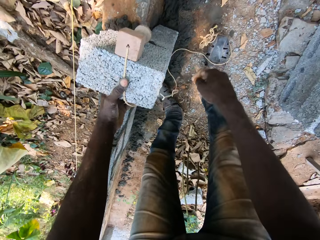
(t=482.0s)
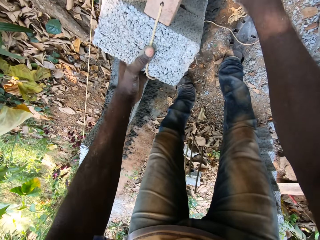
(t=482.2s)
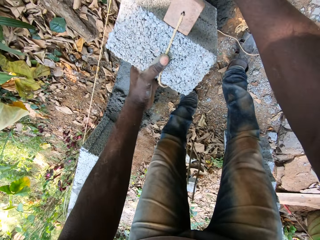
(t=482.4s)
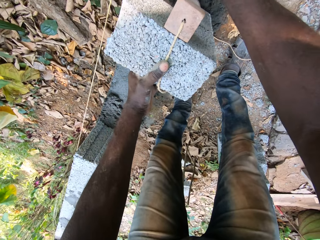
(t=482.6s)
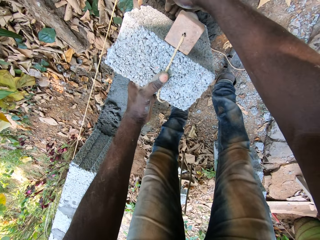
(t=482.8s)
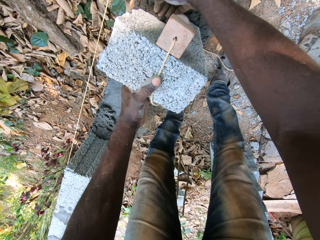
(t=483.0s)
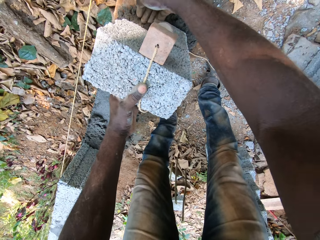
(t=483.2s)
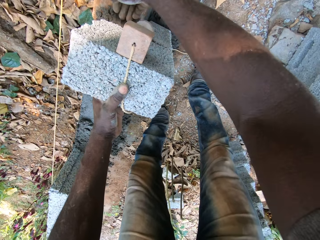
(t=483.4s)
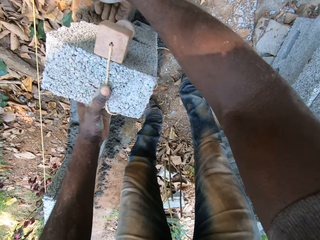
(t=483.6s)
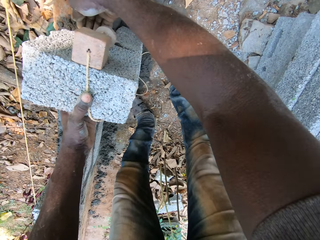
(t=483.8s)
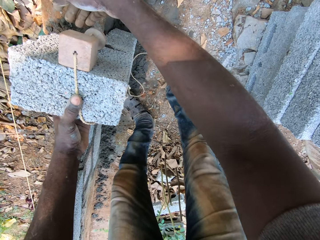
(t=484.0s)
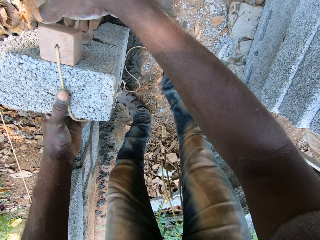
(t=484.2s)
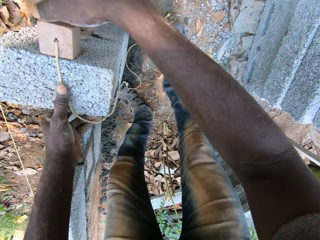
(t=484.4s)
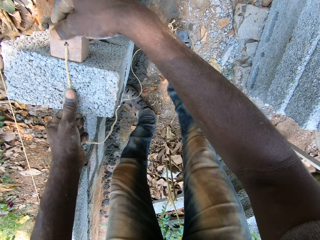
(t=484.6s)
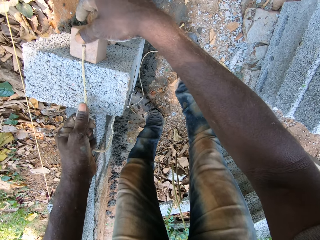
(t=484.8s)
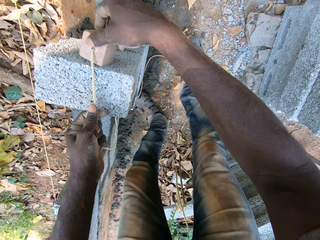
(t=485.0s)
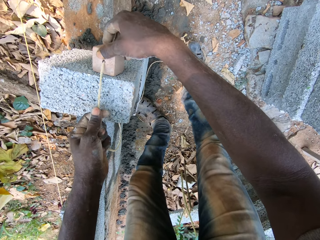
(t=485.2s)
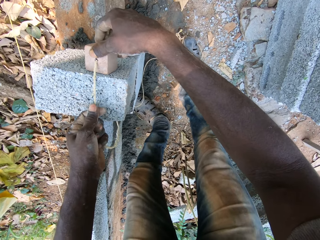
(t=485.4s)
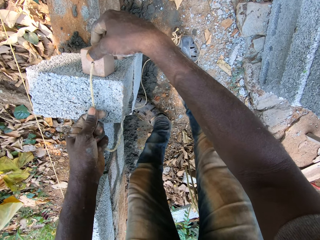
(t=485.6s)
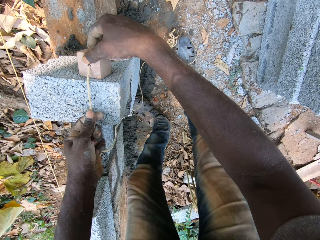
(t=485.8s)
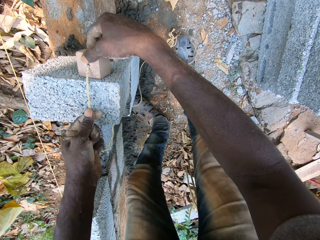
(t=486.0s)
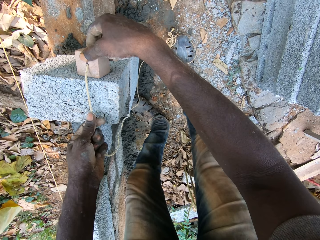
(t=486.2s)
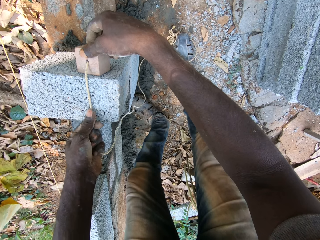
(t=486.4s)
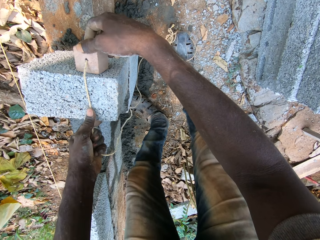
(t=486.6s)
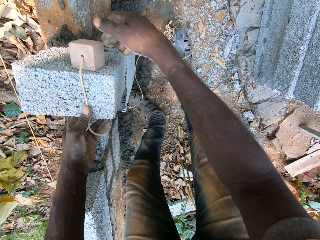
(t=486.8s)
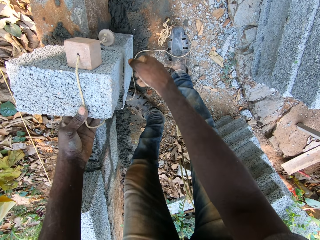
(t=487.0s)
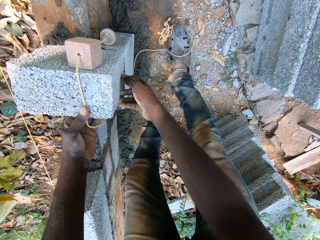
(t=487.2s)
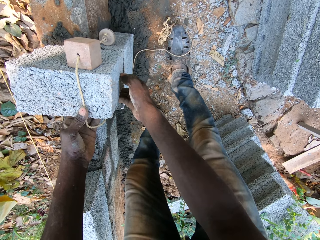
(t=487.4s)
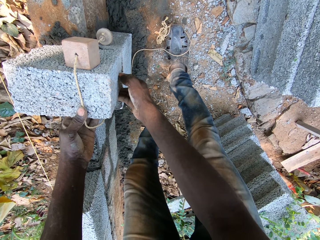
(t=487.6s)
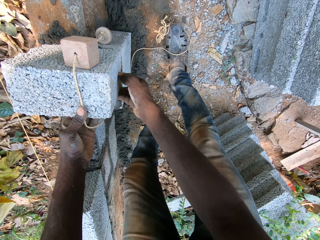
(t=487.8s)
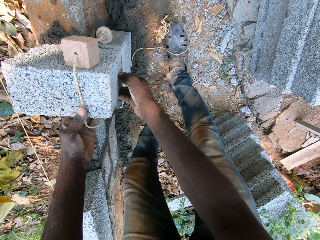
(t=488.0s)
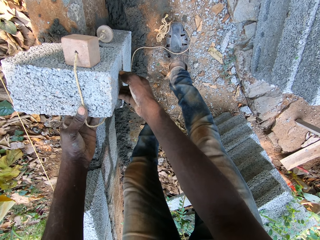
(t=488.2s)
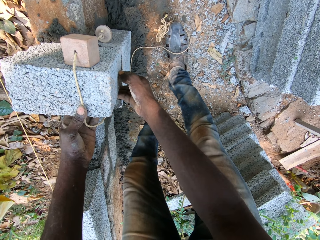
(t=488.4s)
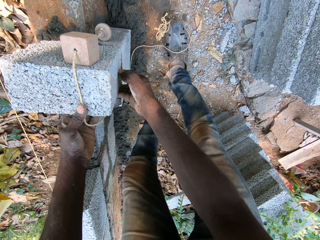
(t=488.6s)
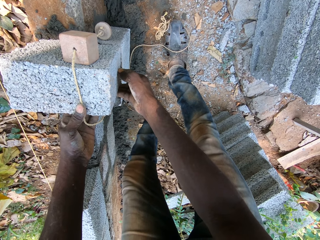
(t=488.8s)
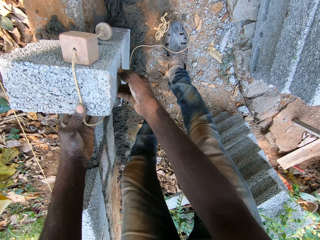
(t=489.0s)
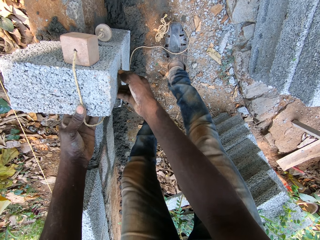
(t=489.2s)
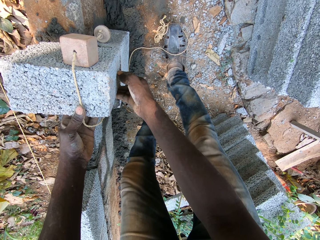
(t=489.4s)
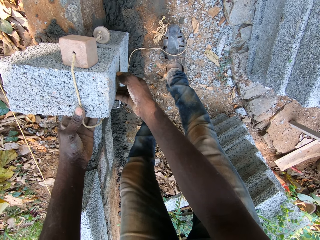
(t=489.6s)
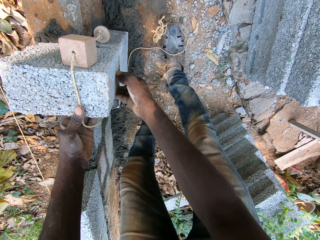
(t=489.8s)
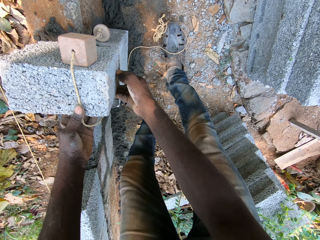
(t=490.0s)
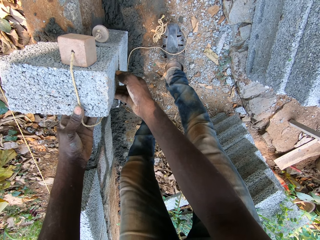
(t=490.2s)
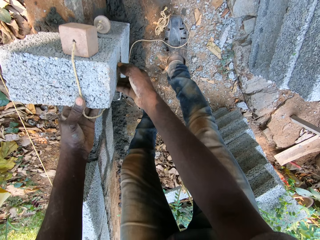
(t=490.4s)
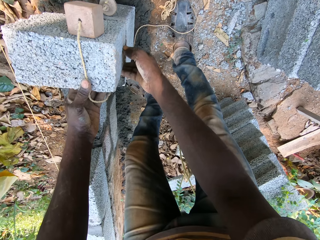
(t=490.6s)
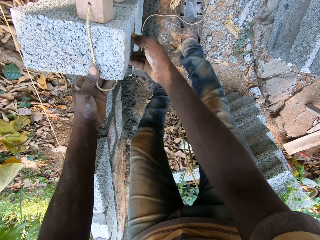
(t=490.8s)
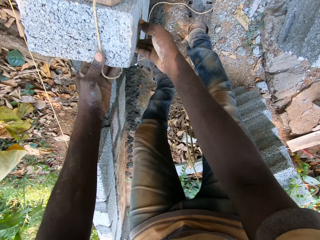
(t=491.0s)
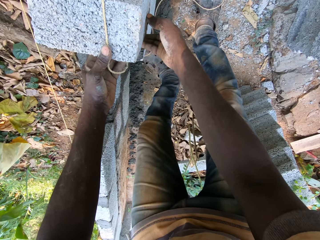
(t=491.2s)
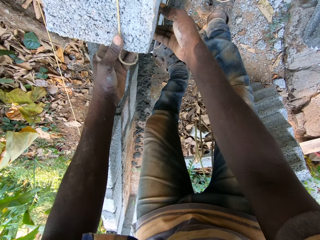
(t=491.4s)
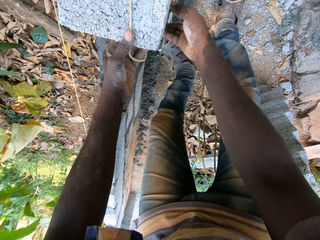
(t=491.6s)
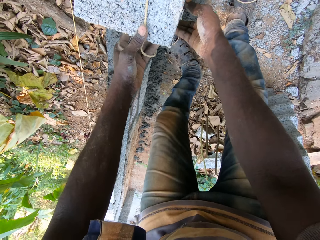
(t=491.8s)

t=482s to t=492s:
The camera wearer hits the brick with the right hand. They measure the brick with a rope.

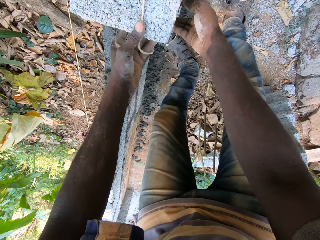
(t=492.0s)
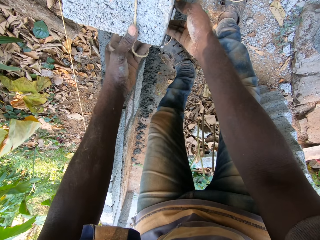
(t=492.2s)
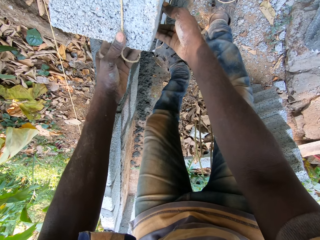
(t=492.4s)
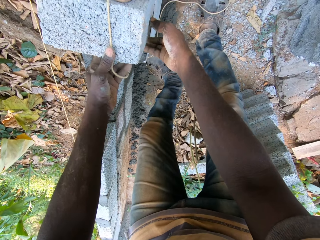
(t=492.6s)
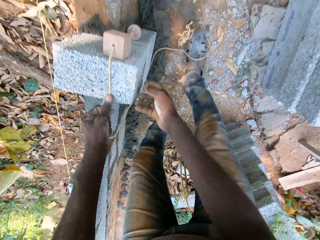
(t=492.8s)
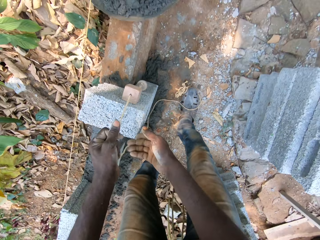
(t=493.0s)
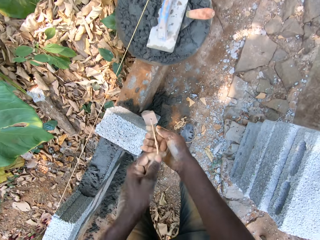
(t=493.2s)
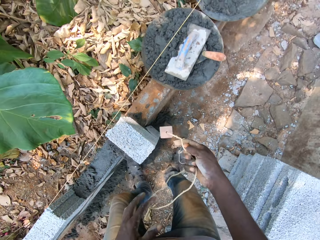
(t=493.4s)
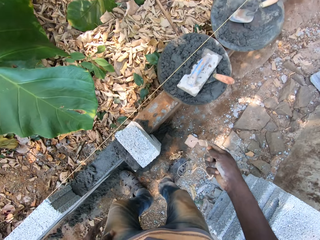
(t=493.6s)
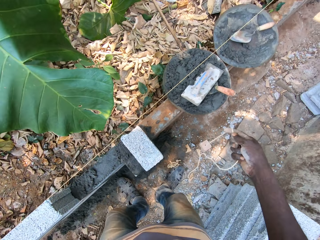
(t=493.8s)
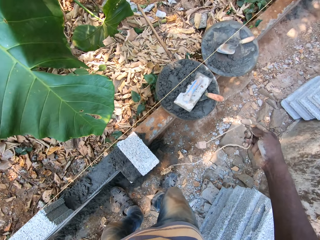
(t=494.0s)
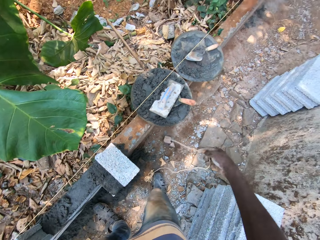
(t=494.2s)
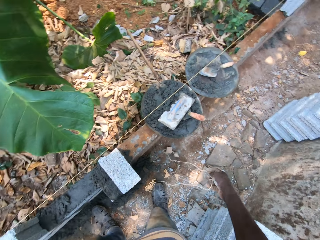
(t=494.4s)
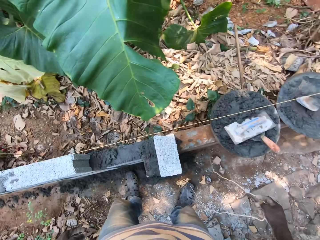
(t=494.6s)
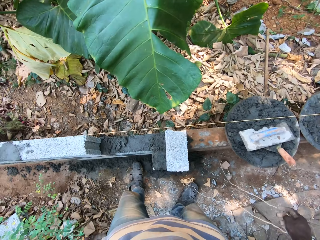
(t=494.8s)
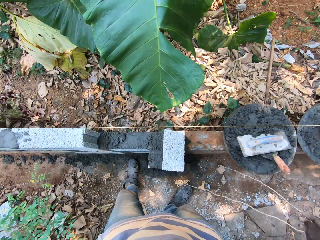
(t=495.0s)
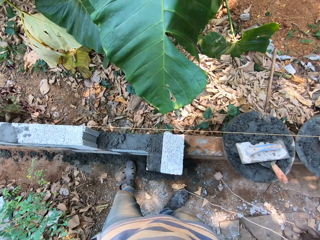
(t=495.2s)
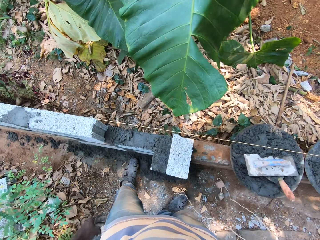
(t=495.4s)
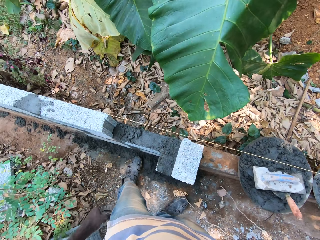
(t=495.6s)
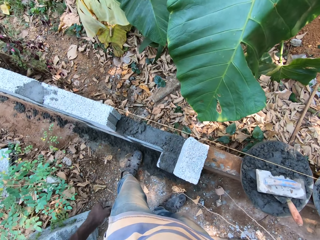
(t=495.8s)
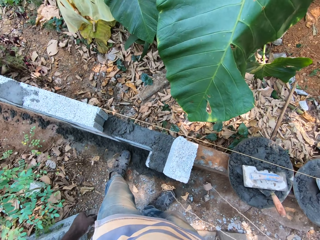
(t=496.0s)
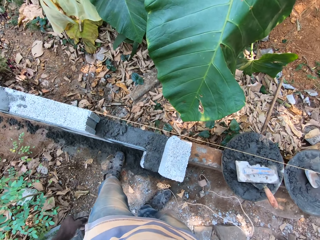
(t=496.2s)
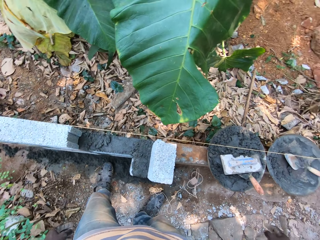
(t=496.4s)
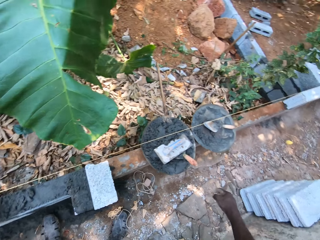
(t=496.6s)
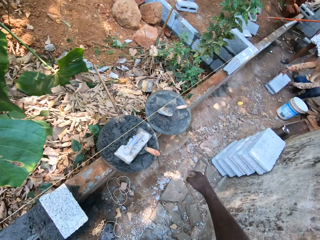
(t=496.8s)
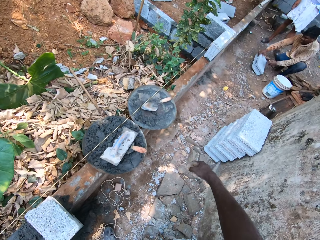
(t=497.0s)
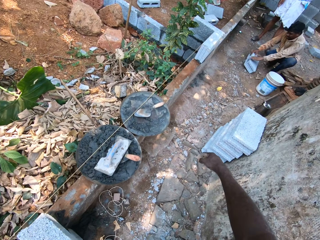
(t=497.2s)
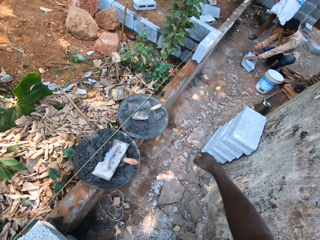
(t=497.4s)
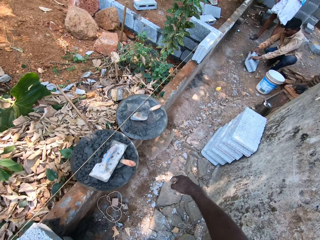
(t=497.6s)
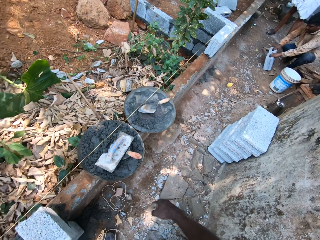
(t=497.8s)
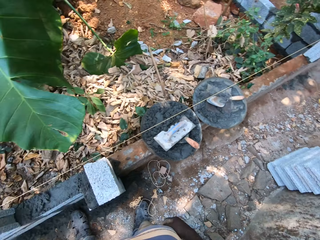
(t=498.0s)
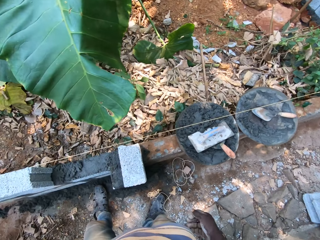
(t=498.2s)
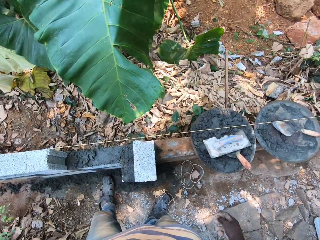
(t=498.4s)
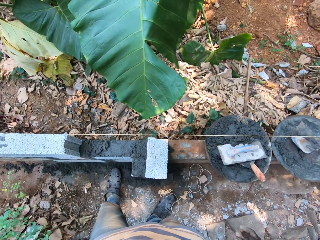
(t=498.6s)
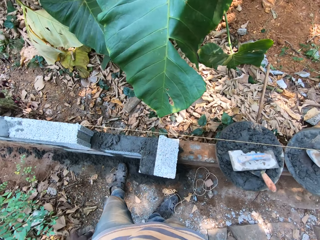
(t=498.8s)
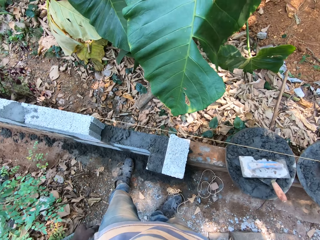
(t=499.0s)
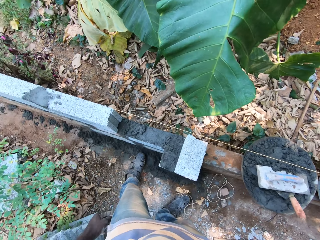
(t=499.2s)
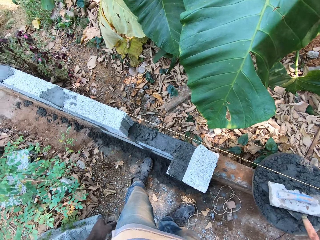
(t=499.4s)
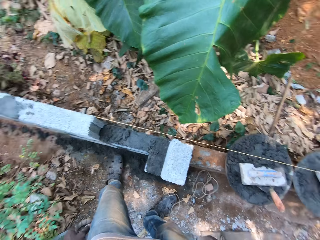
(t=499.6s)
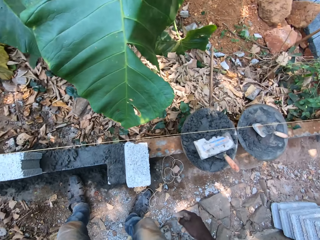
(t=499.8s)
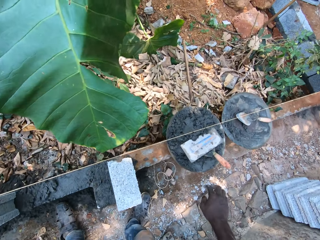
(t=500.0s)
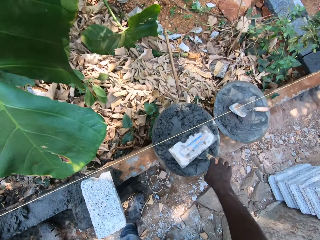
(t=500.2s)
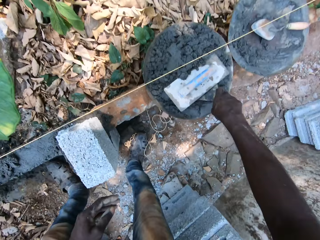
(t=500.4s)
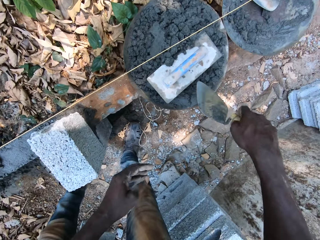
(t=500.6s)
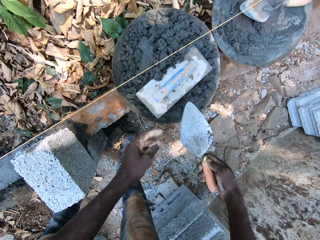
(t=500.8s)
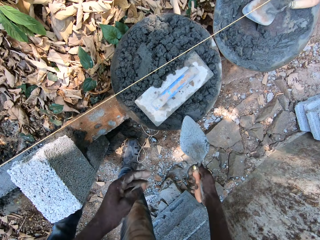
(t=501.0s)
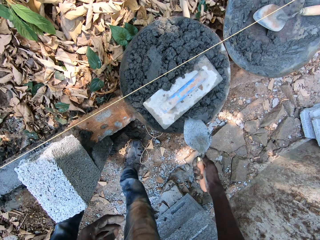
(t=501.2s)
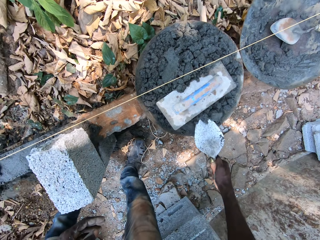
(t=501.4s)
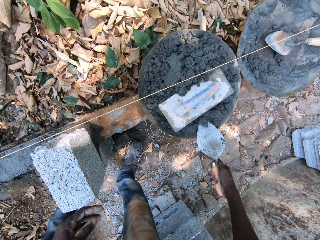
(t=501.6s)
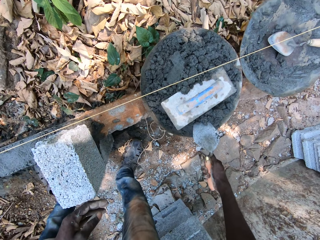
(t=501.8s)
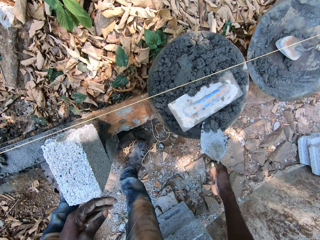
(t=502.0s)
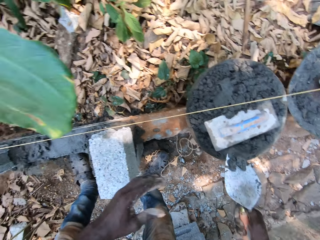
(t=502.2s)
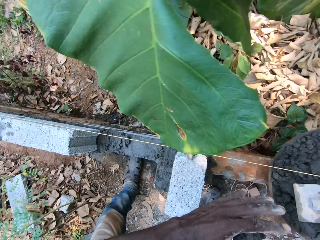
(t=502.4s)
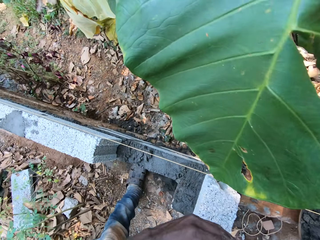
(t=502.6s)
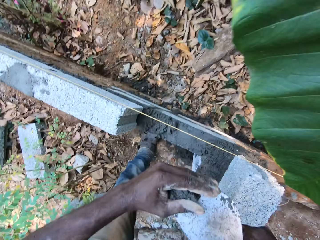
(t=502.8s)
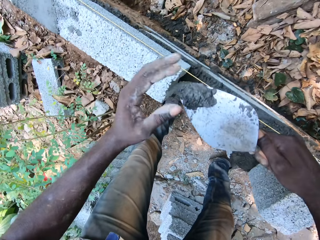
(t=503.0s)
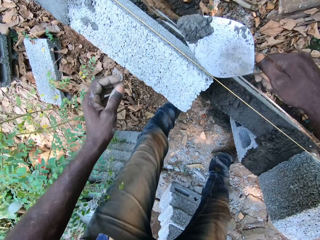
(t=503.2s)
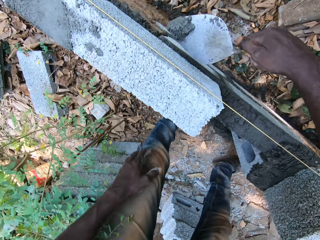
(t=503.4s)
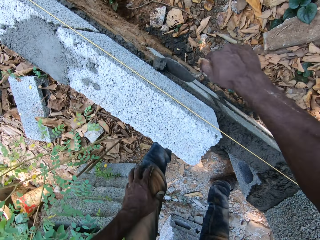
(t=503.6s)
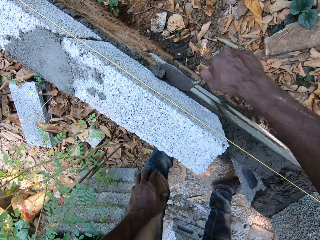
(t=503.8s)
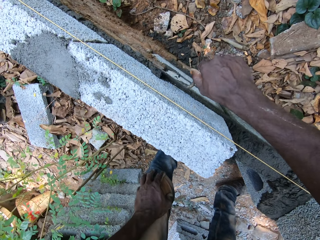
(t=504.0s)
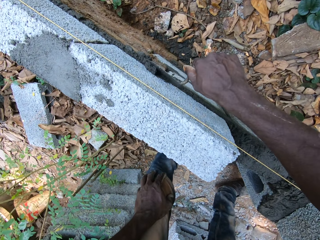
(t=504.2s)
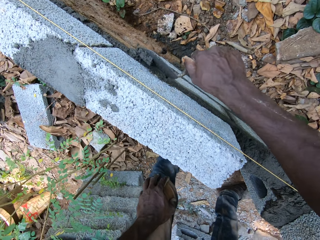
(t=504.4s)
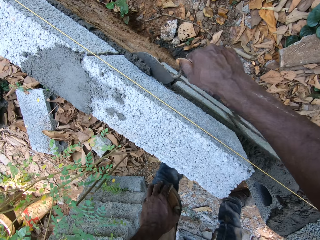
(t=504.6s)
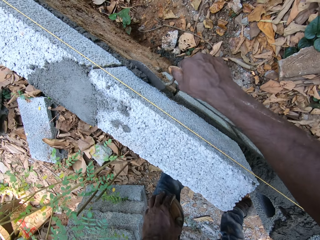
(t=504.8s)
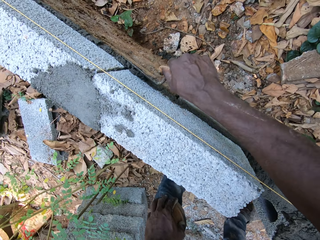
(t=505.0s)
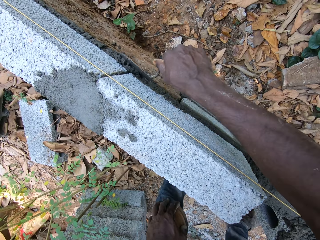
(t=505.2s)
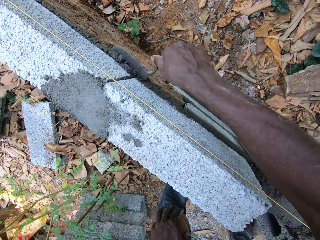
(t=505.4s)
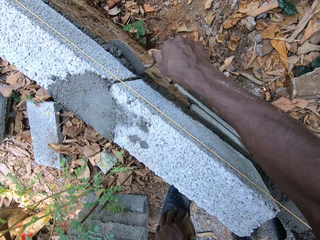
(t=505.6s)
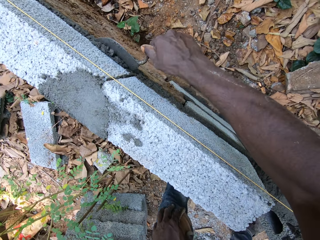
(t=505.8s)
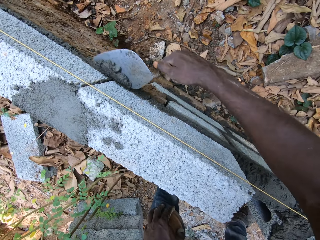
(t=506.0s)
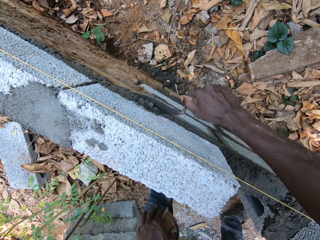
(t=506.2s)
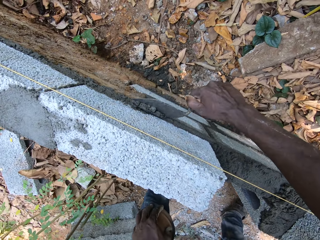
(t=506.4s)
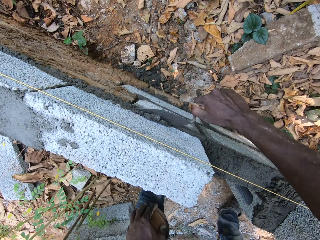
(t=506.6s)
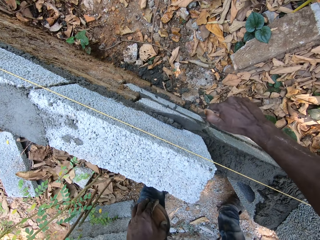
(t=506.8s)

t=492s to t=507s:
The camera wearer puts a rope on the ground. They look around. They converse with a person. They pick up a trowel in the cement. They scoop cement with the trowel. They smear cement on the building structure.
